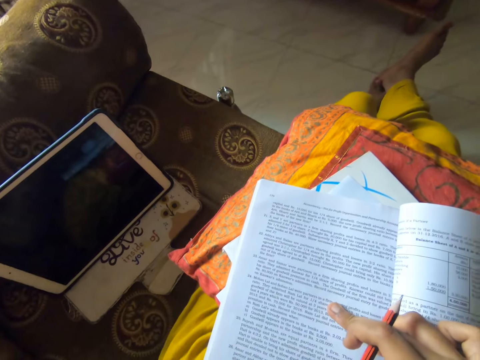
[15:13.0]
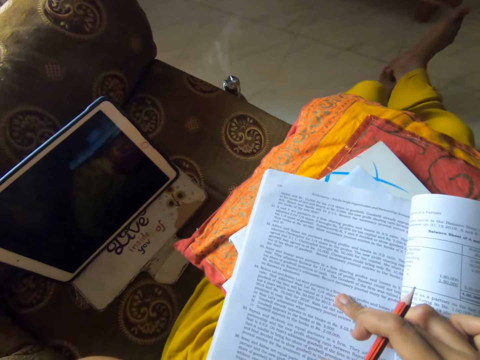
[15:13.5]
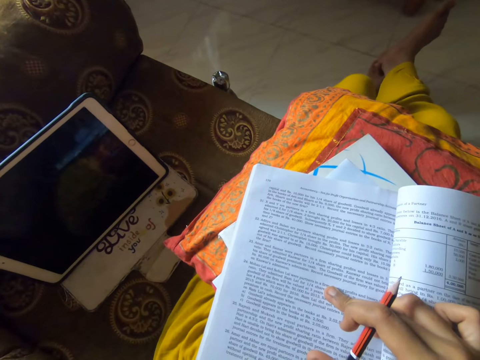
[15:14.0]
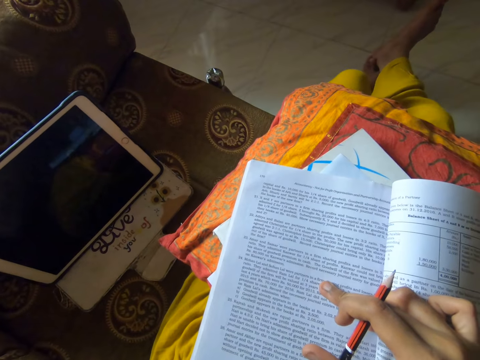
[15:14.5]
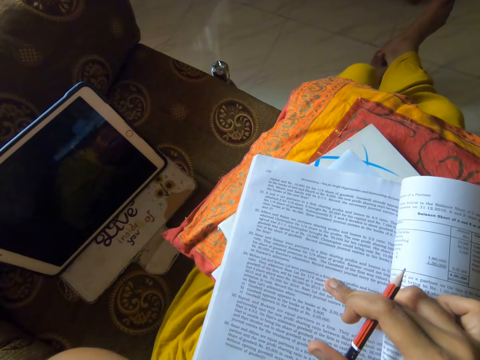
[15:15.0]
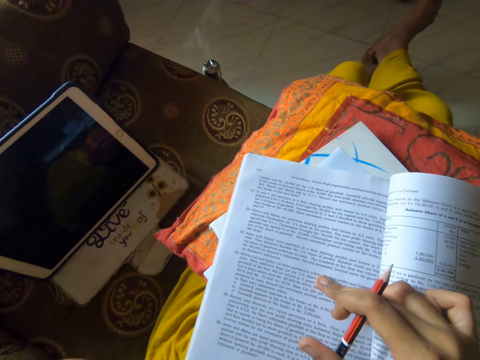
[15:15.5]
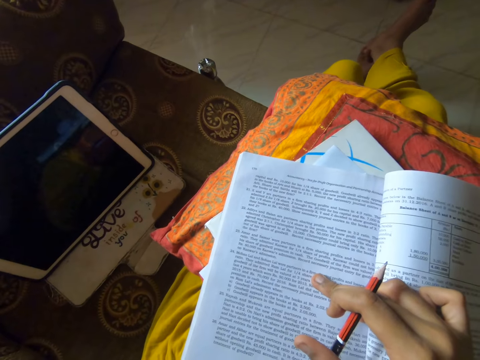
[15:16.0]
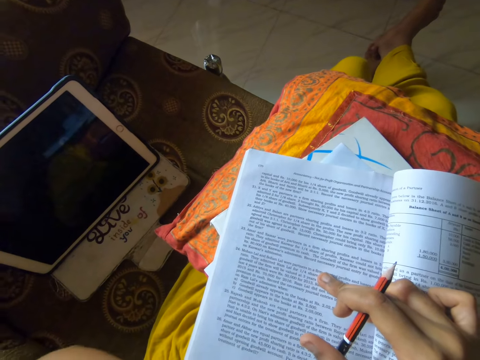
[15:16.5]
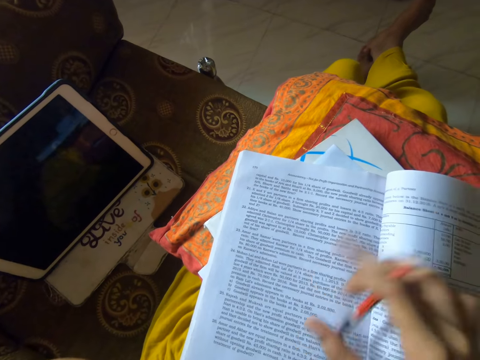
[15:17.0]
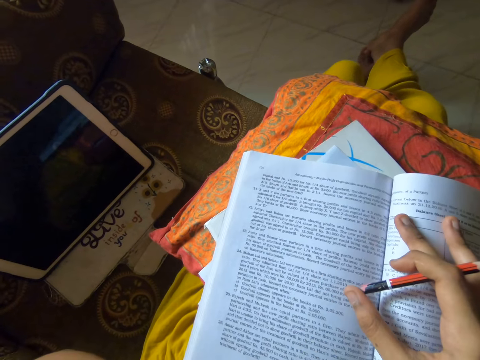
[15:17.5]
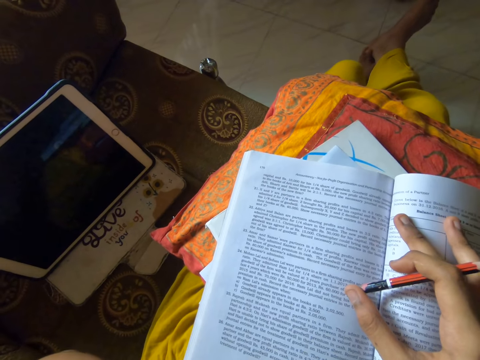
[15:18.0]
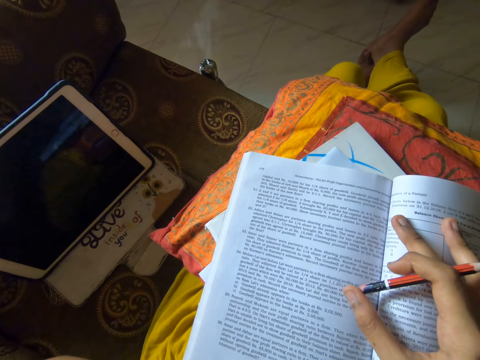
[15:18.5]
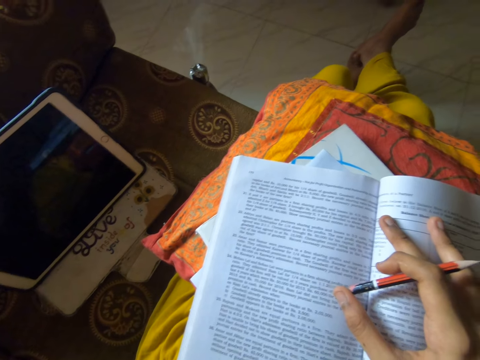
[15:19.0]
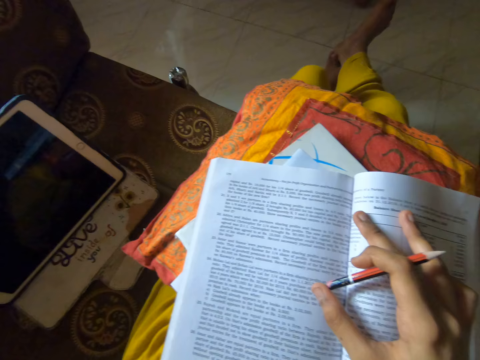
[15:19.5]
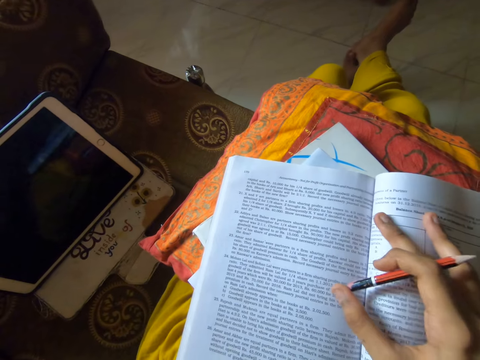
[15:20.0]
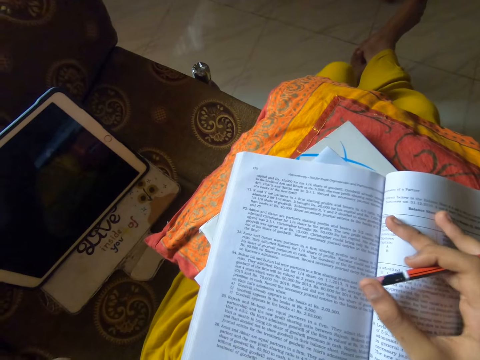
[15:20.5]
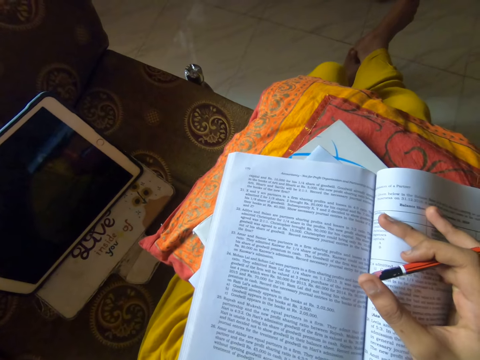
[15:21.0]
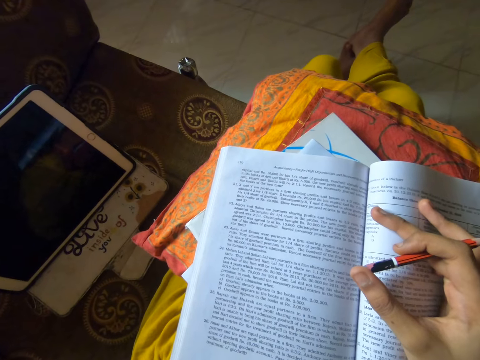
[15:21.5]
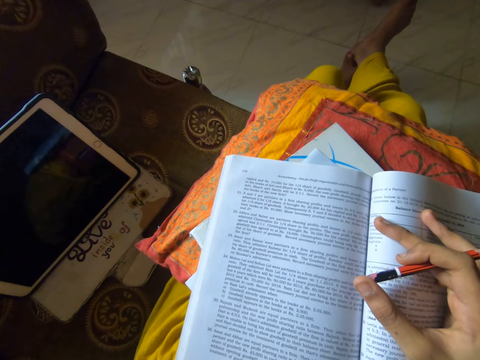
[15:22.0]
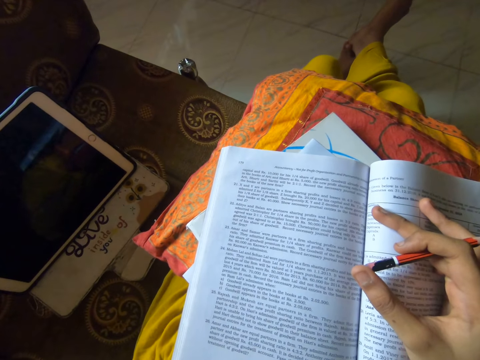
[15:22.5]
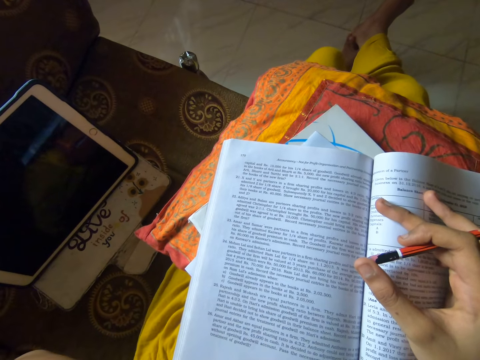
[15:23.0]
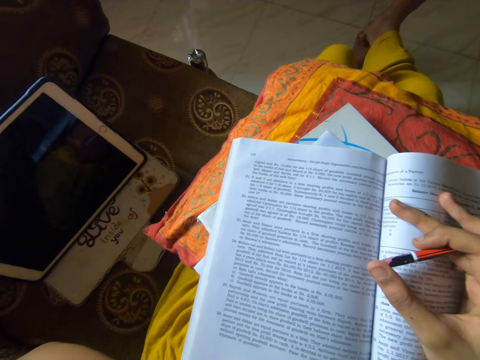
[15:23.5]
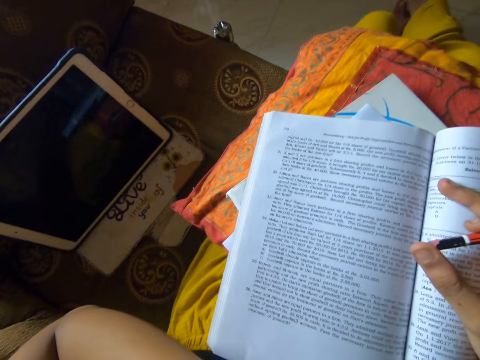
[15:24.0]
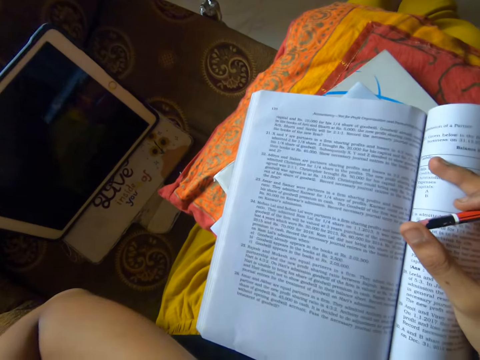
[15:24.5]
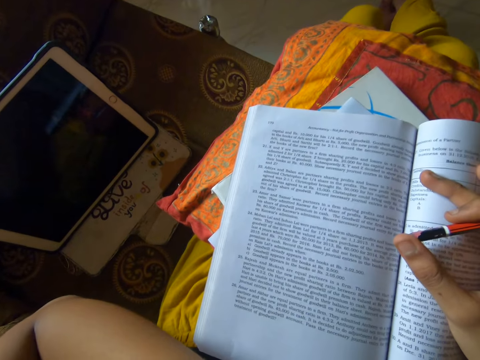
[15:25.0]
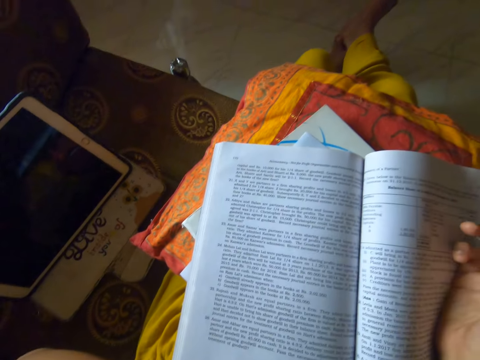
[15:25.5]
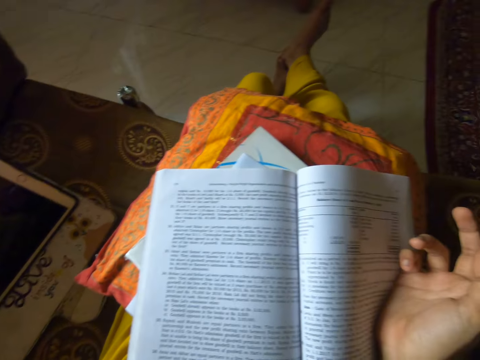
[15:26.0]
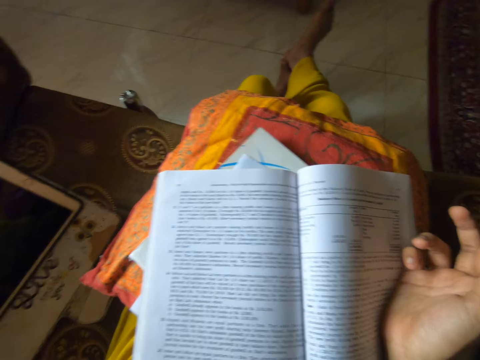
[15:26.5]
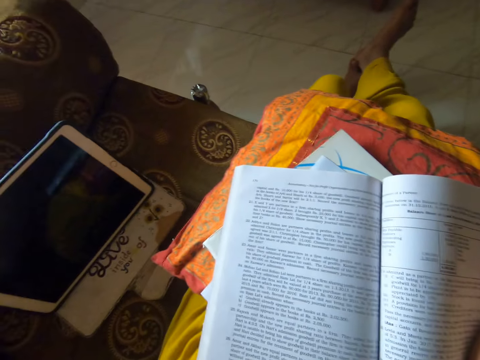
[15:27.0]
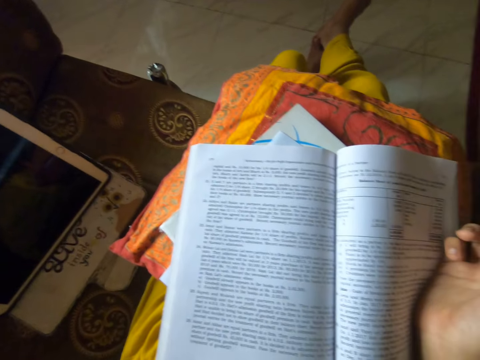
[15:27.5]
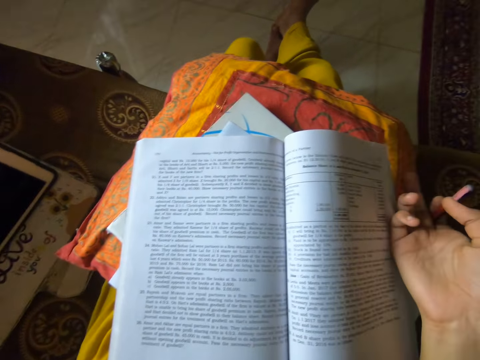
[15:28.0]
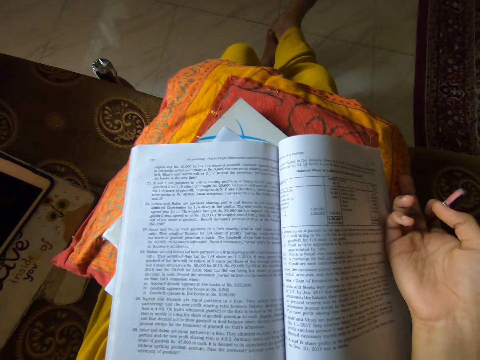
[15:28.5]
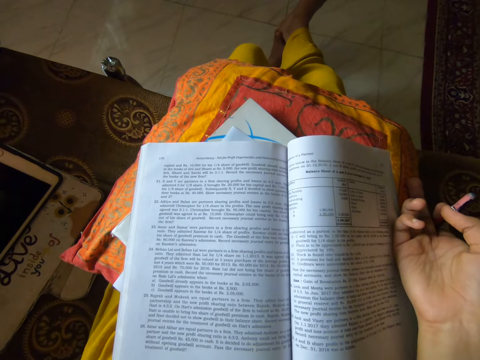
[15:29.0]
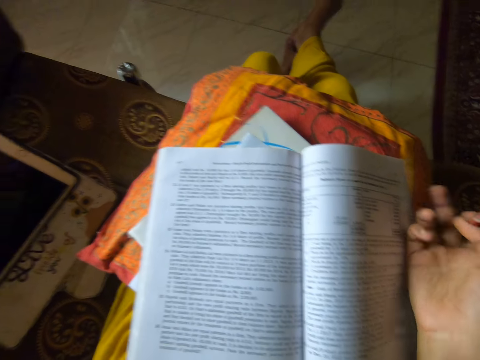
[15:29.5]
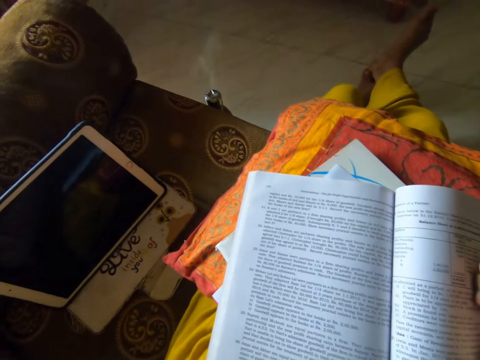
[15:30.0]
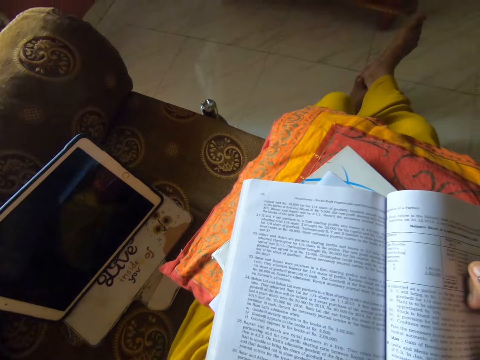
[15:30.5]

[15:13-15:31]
The camera wearer reads the book. They stare at the book.

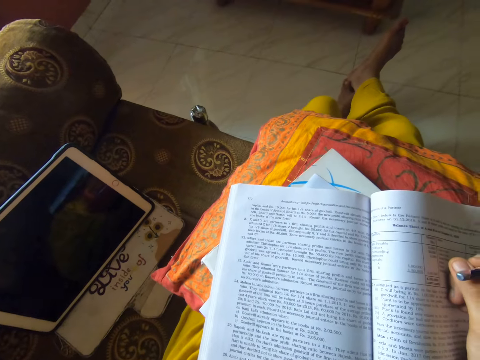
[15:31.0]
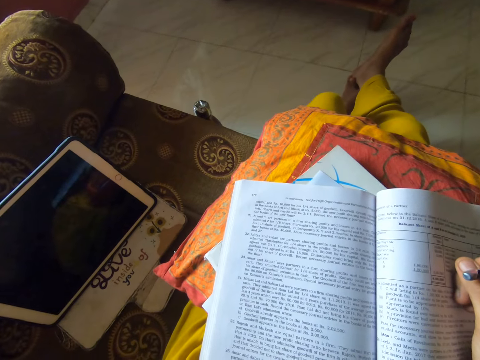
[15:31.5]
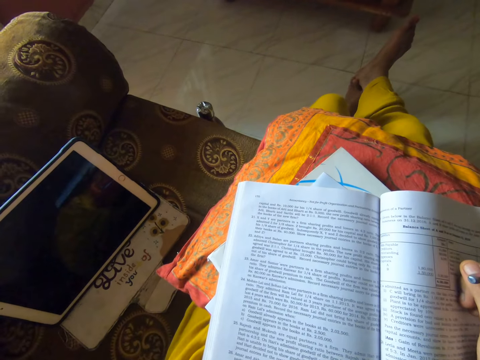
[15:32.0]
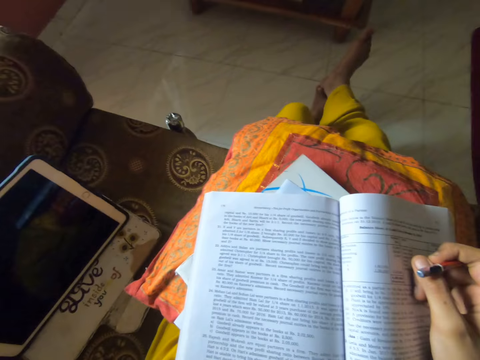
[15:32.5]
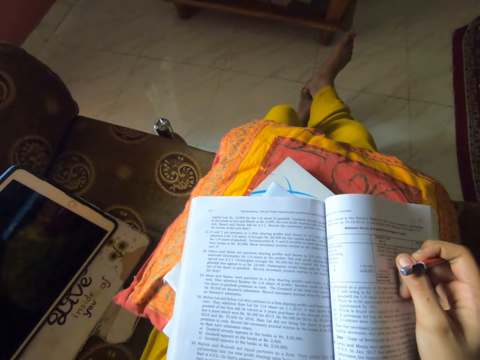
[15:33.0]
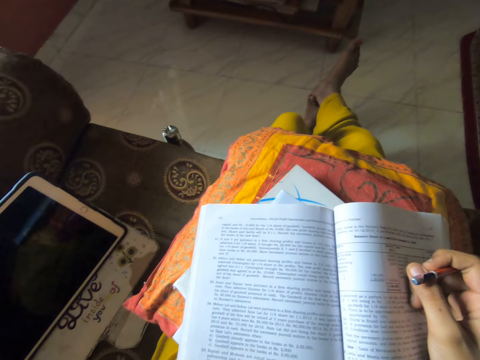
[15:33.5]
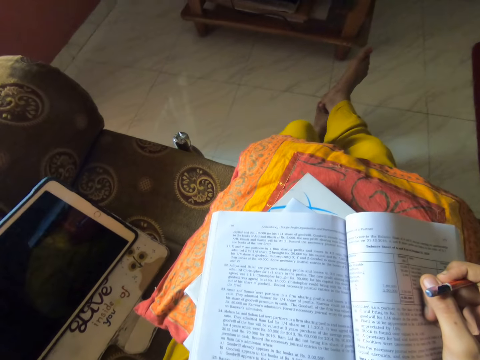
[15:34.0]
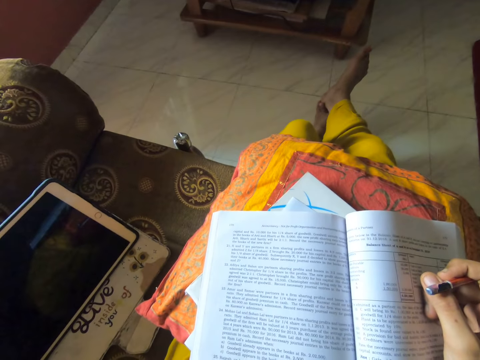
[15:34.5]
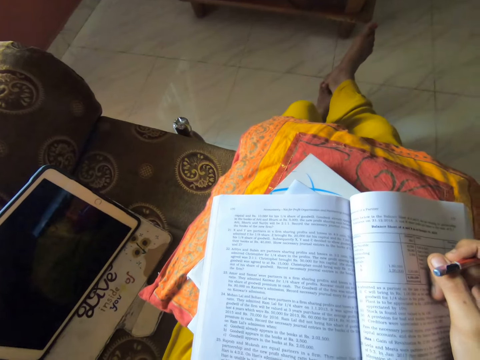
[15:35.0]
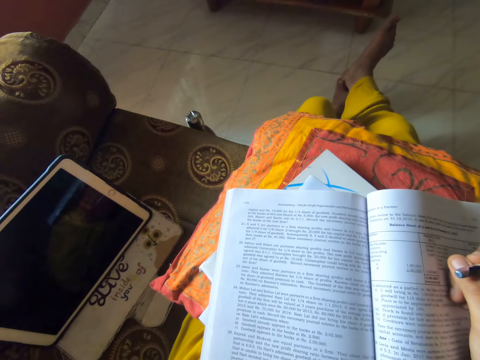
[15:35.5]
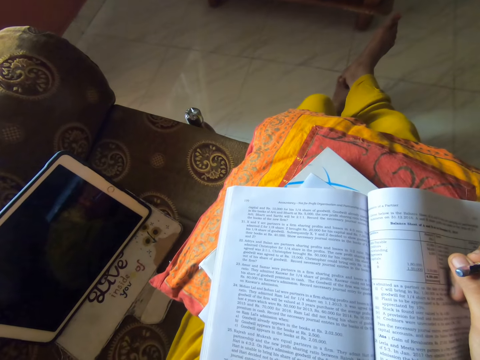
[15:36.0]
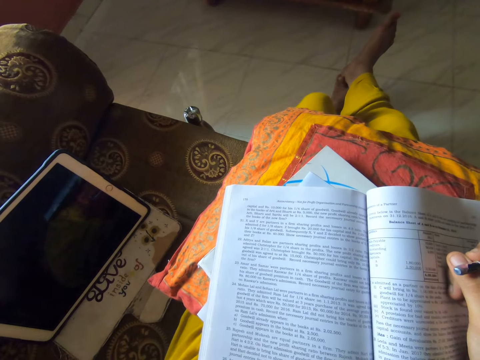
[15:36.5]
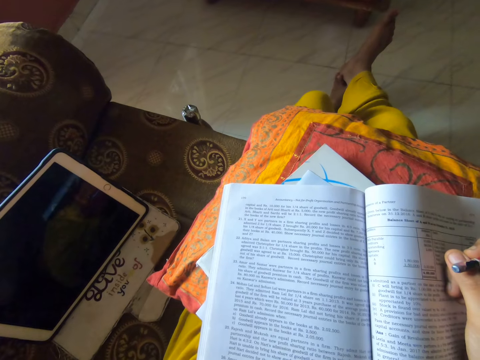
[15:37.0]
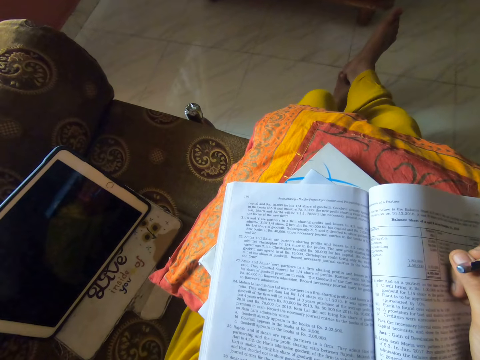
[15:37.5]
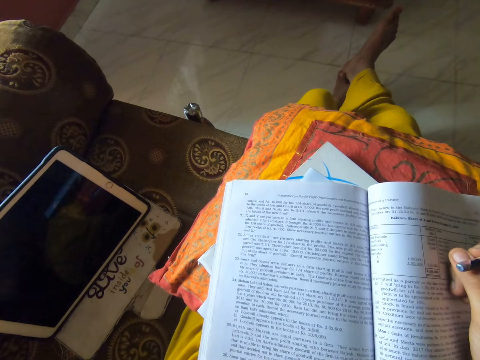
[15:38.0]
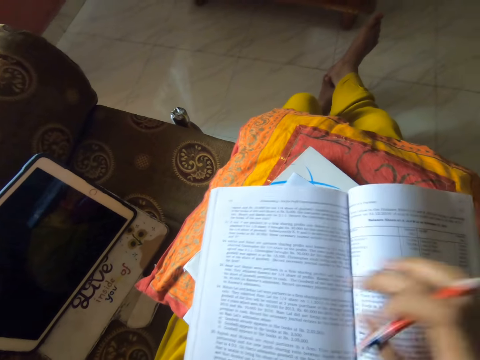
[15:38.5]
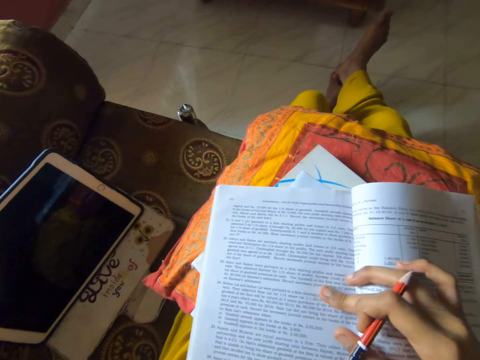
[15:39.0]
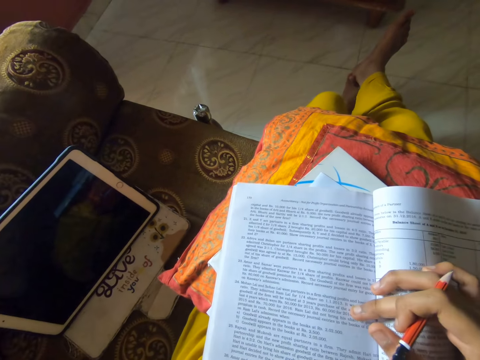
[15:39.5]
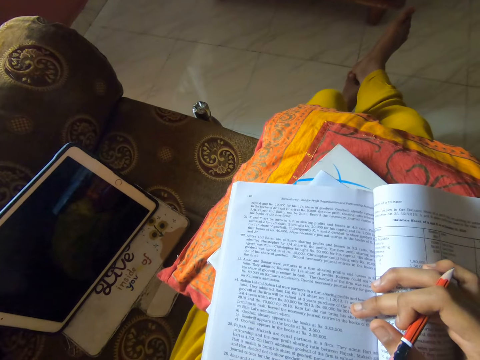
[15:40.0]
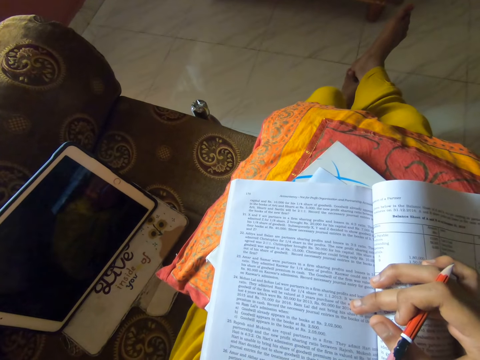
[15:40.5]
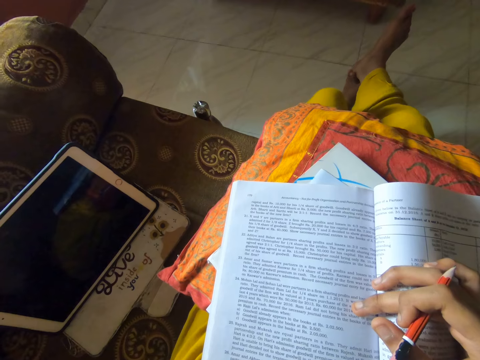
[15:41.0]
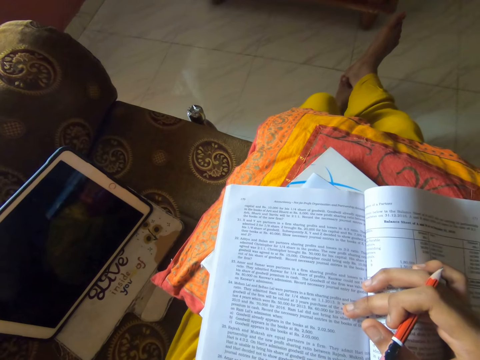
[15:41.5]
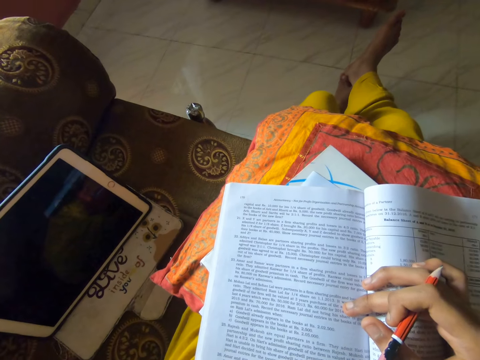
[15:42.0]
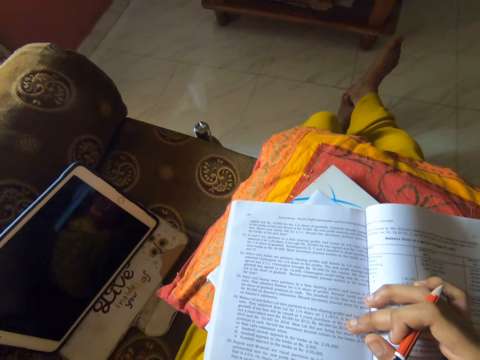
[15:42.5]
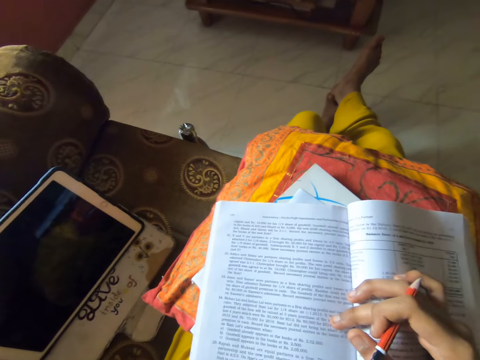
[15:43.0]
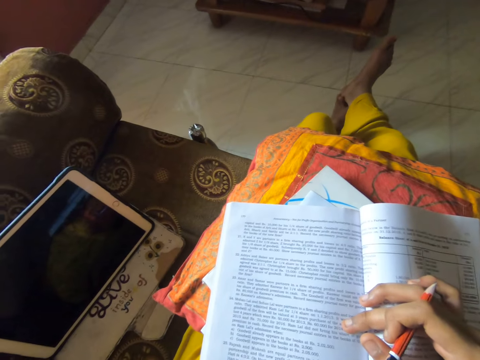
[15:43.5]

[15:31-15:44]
The camera wearer stares at the book.
